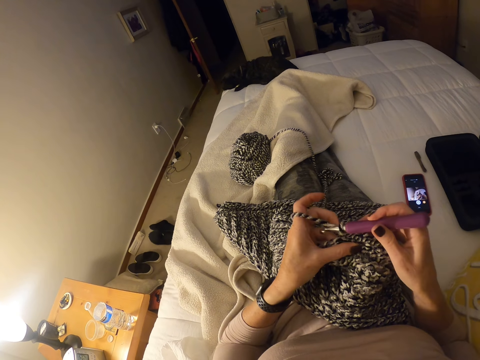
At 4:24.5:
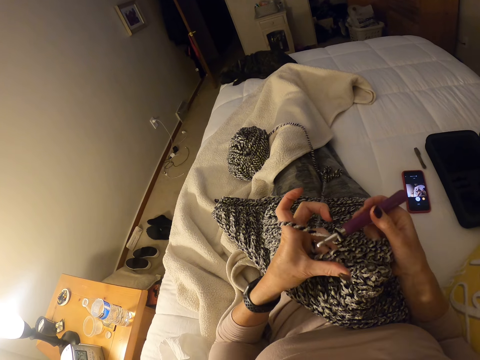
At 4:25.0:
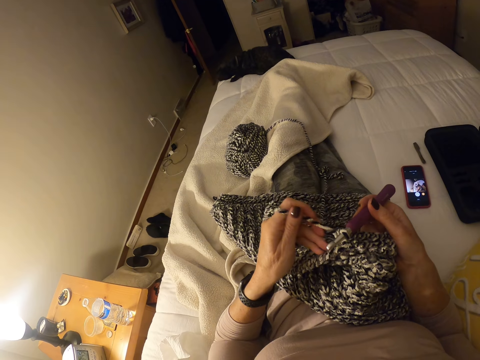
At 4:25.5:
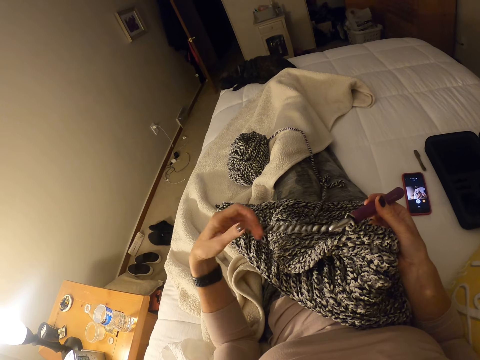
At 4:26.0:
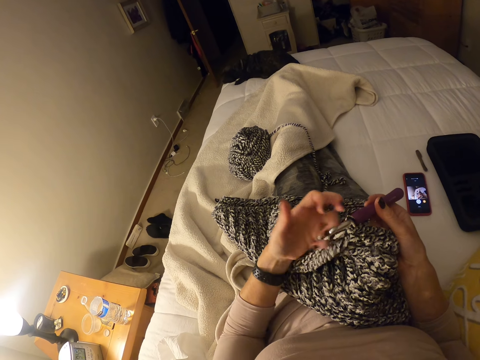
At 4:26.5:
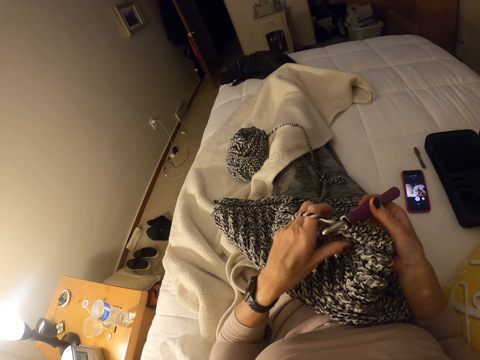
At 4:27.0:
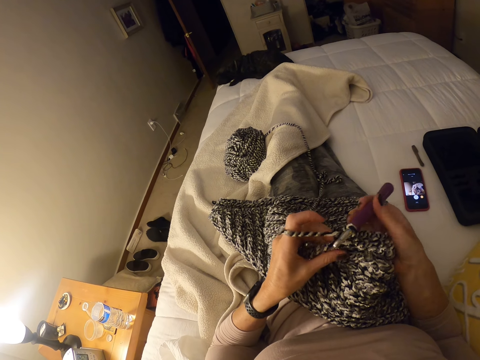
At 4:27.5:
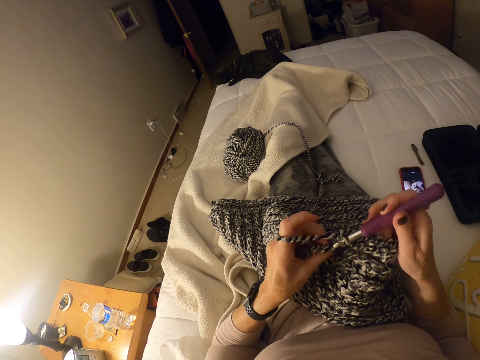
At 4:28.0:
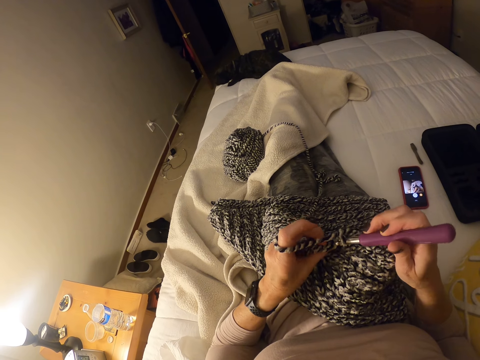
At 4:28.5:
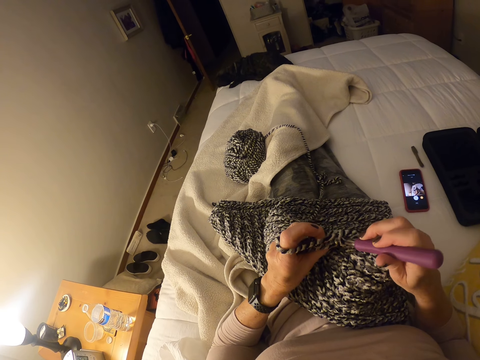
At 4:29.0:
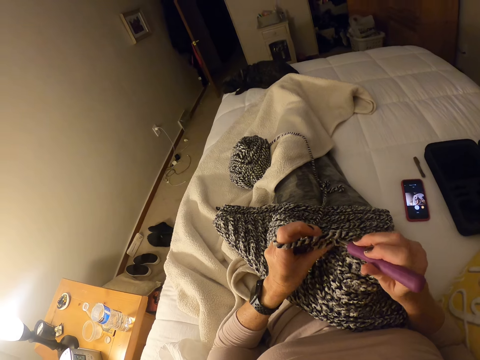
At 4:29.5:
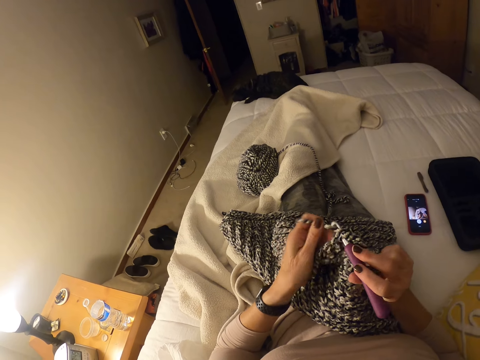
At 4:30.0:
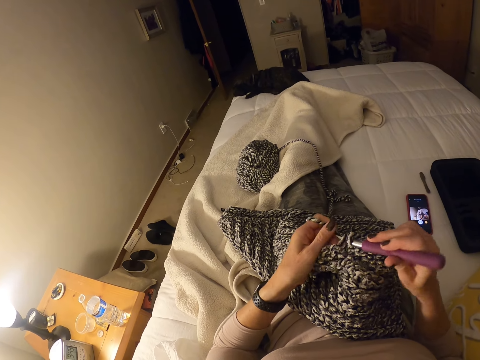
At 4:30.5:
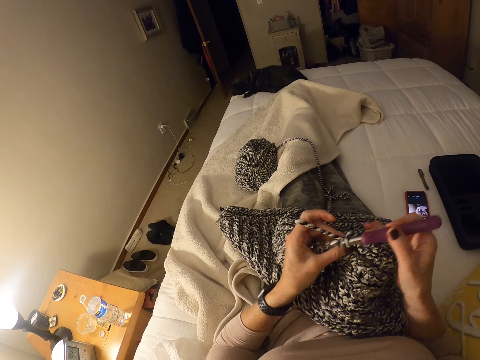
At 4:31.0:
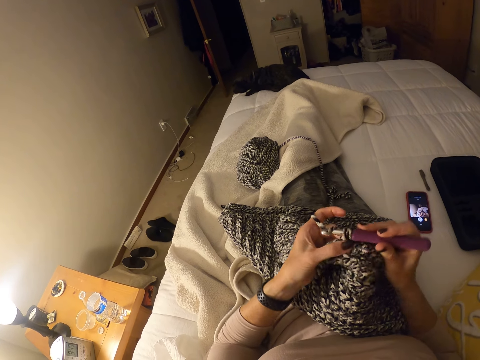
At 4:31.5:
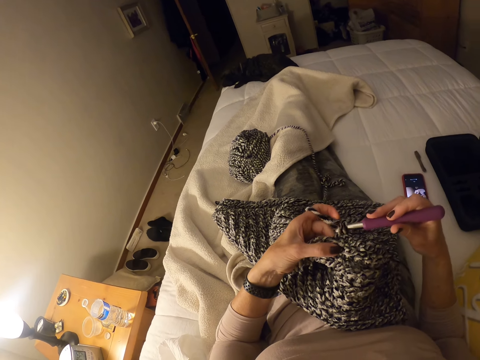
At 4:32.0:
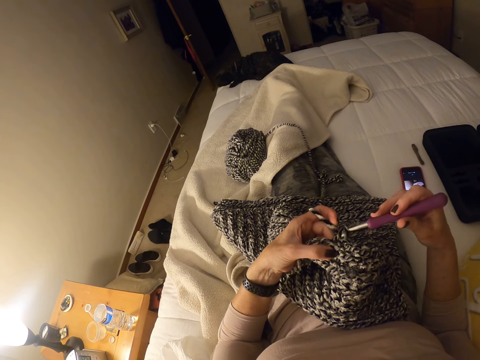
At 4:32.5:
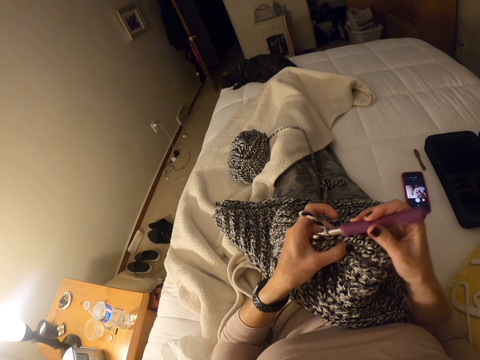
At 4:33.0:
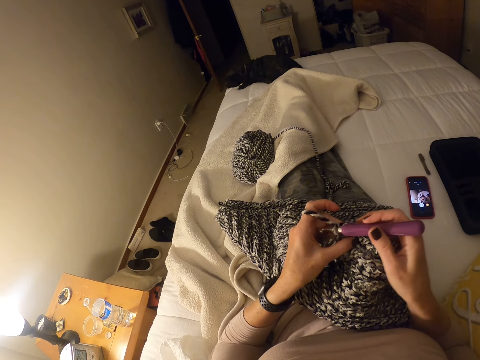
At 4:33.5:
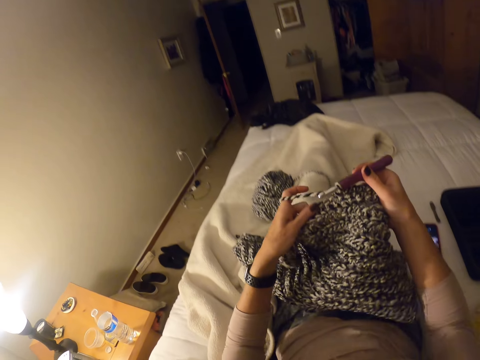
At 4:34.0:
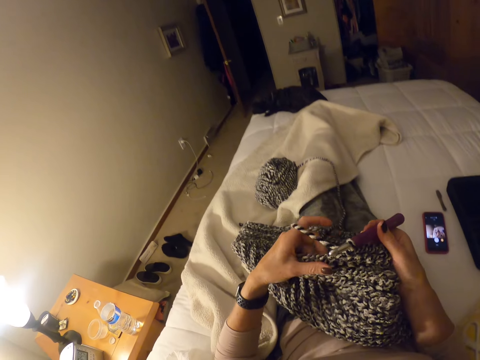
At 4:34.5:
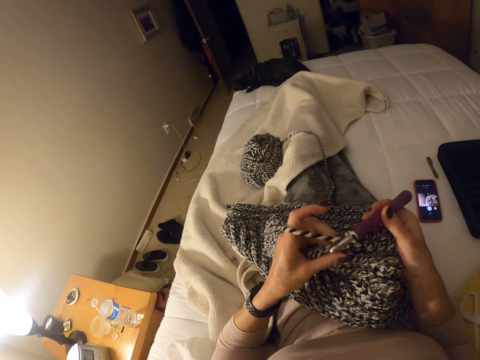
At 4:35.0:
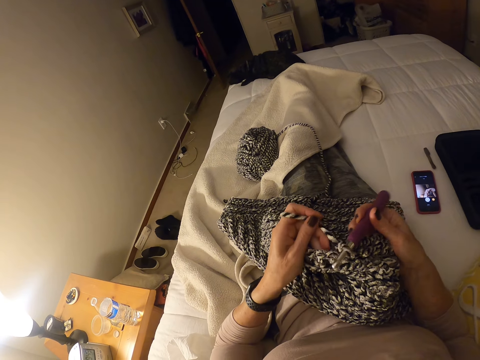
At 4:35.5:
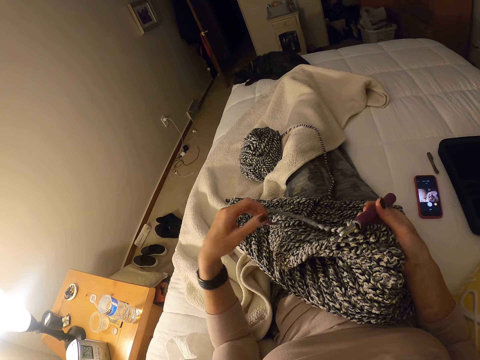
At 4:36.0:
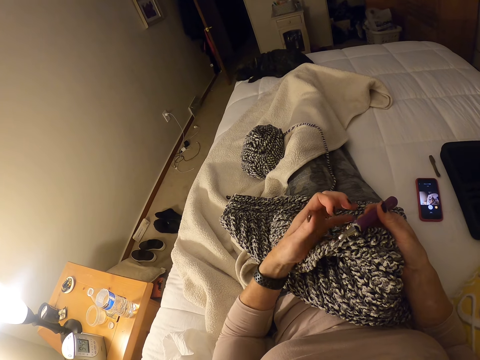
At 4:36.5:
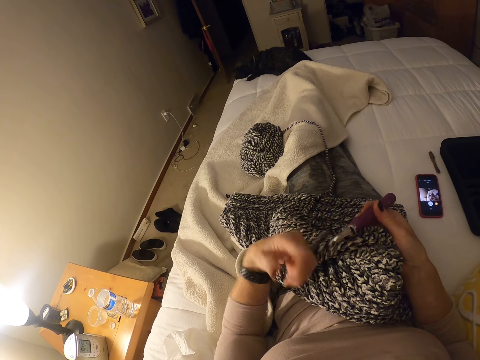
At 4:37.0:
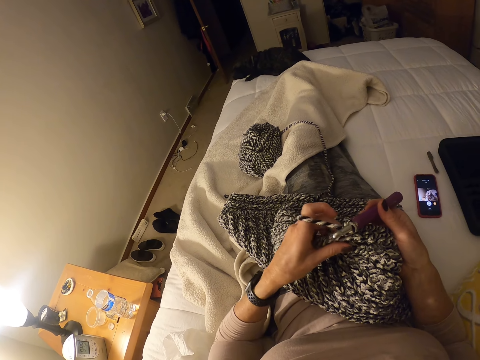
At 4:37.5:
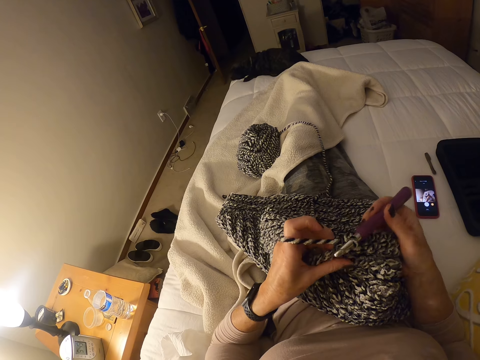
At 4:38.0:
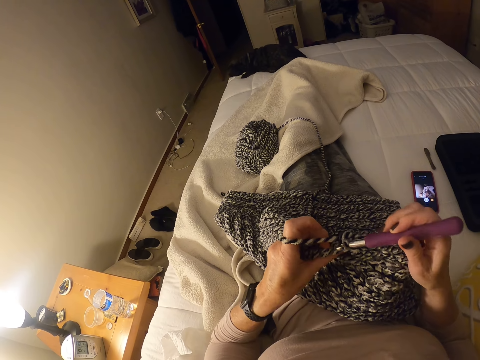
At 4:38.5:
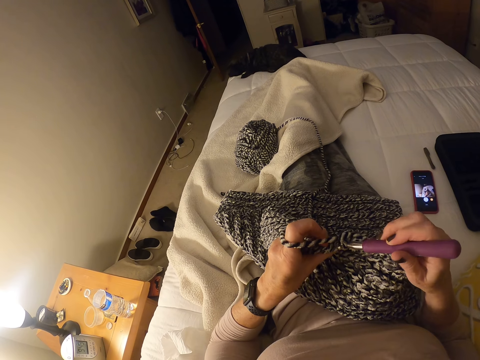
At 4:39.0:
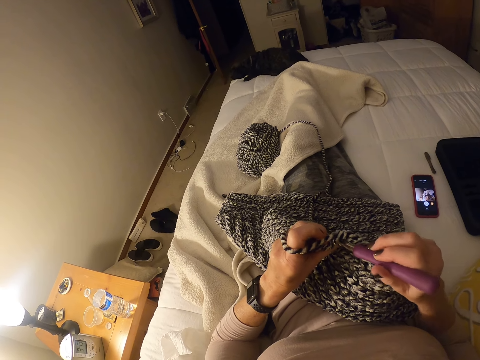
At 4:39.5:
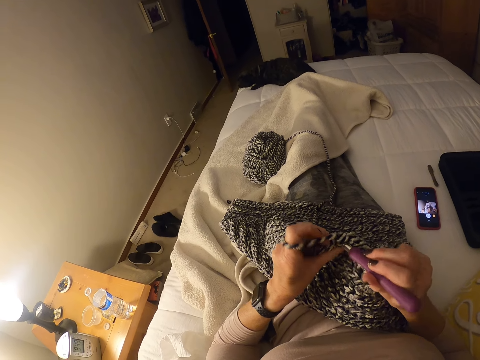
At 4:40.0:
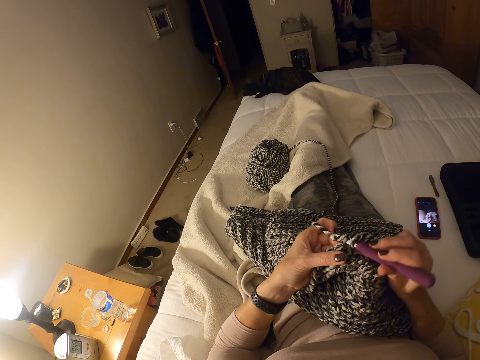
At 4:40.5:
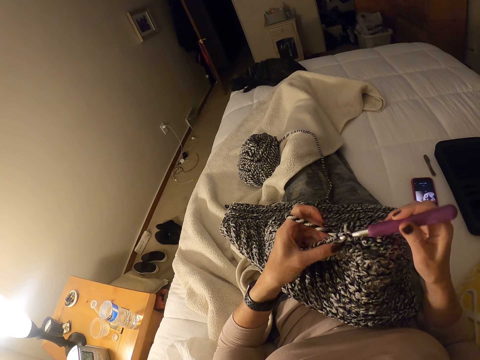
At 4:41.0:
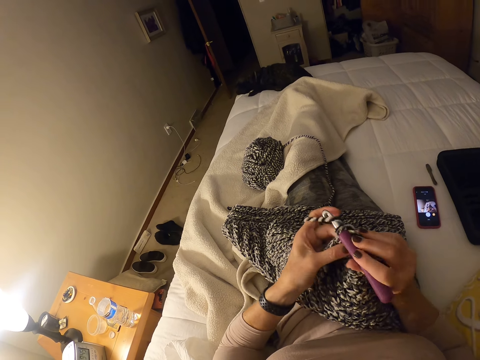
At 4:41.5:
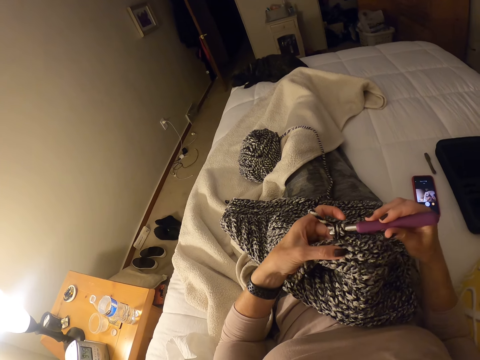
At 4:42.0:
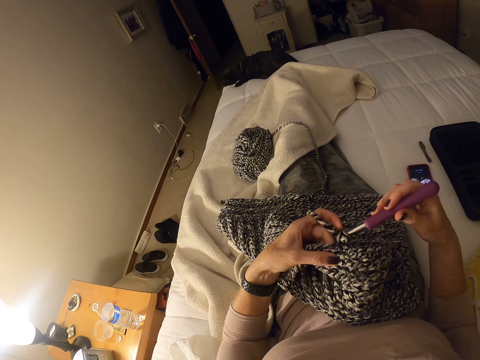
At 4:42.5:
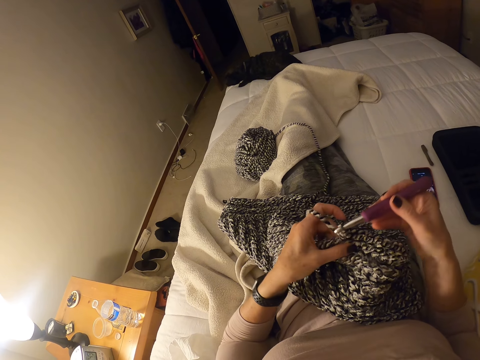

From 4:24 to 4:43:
The camera wearer holds the thread. He holds the sweater fabric. He knits the sweater fabric. He holds up the sweater fabric and holds down the sweater fabric on his lap. He holds the thread. He knits the sweater fabric.

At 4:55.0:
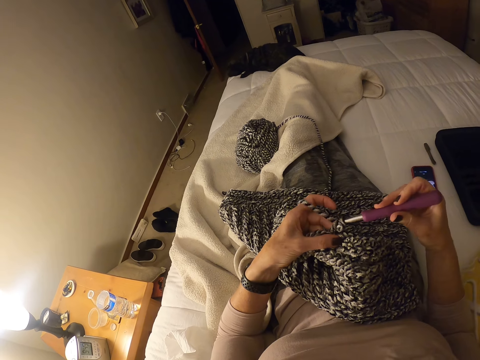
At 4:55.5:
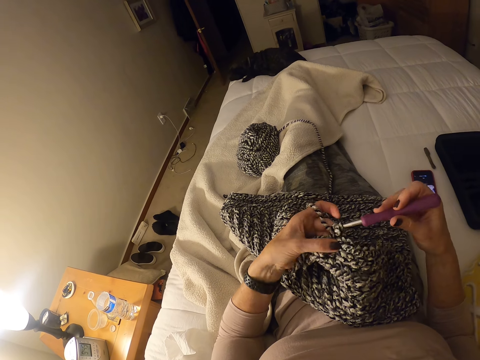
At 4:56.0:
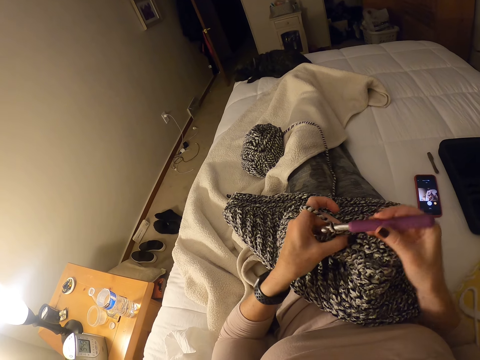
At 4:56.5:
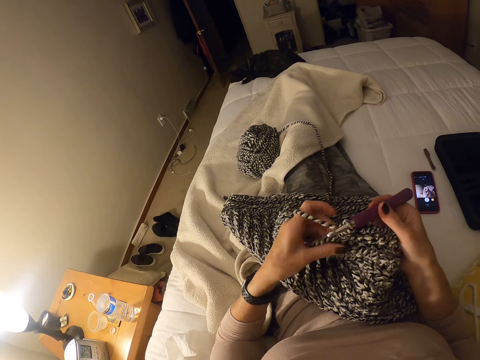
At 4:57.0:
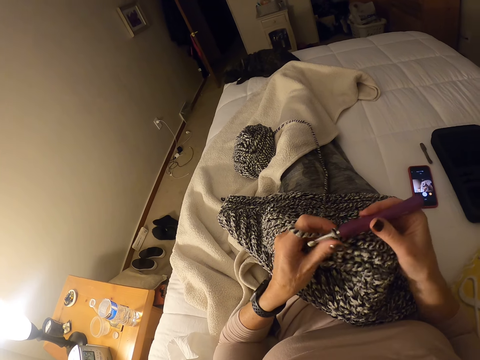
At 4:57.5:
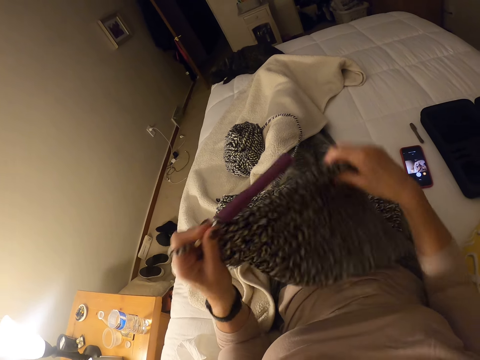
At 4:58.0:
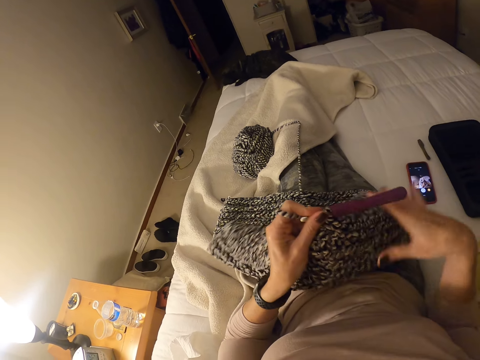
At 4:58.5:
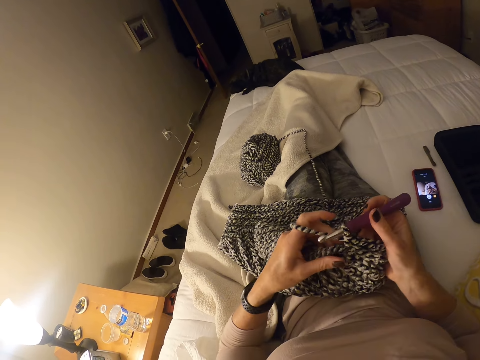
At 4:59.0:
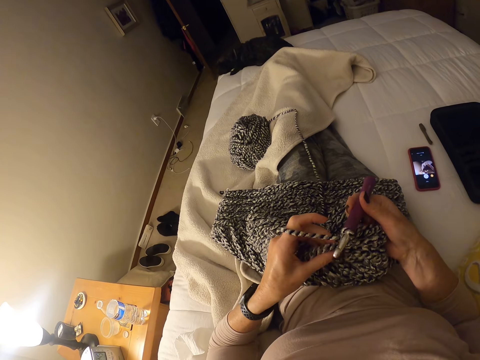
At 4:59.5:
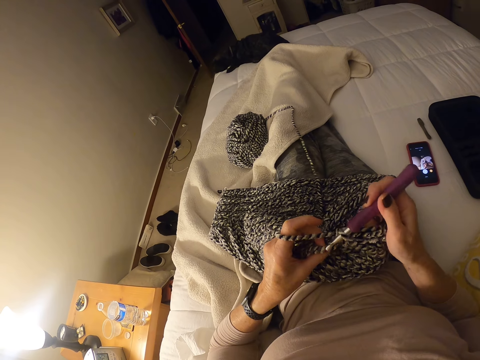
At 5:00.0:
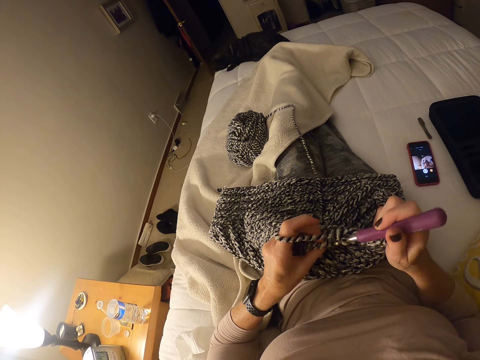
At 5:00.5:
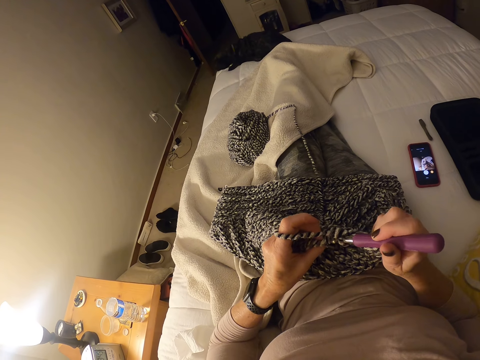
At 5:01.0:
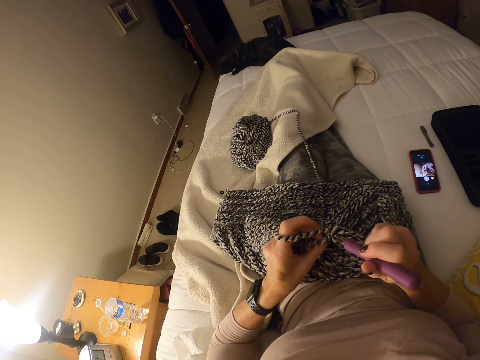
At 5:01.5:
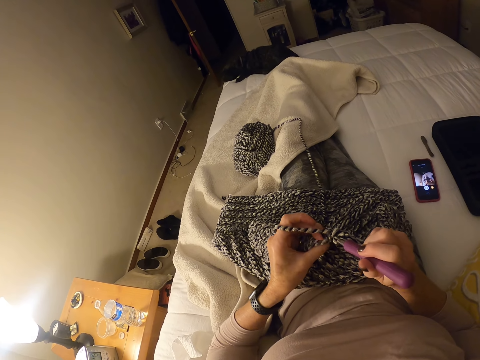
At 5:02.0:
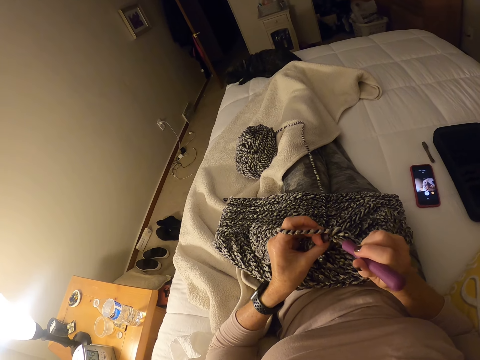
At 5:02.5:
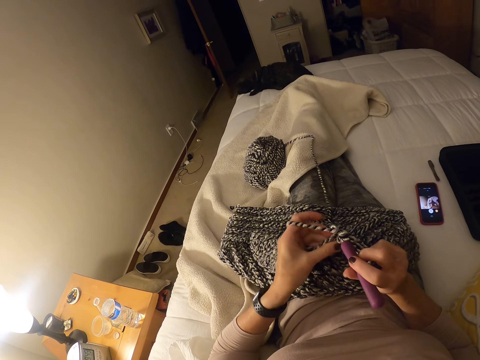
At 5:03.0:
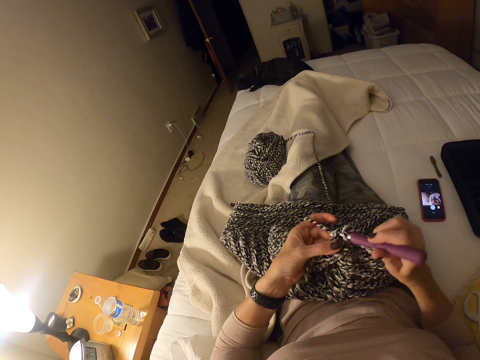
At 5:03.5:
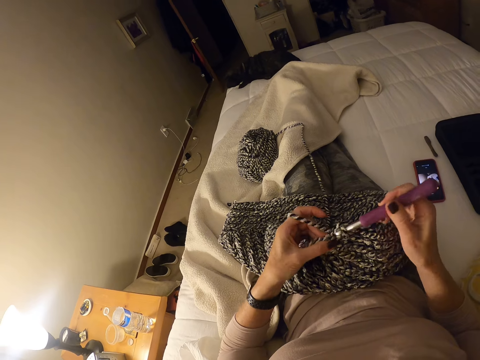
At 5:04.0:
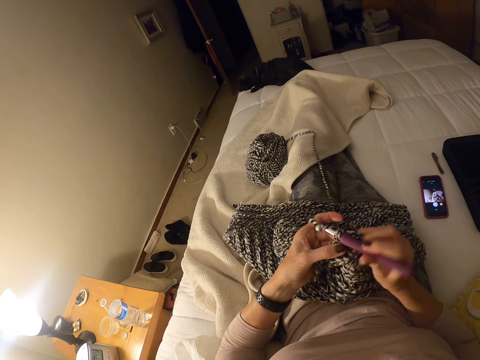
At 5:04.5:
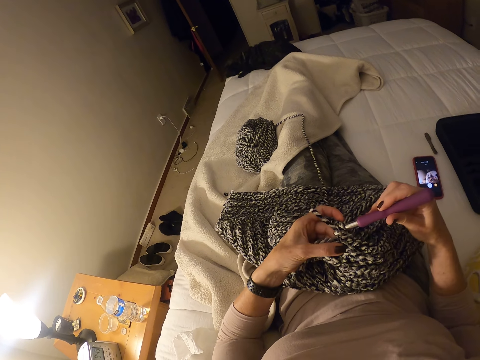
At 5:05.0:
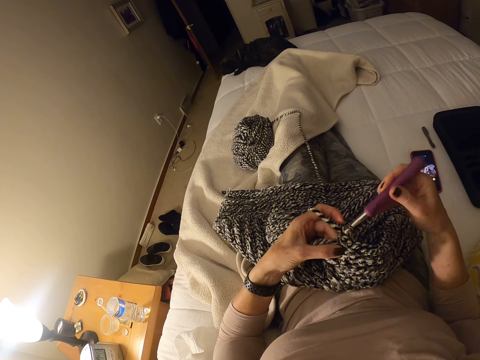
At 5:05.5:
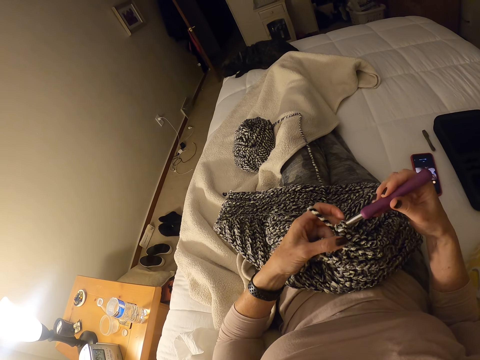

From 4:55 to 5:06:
The camera wearer stops knitting the fabric. They adjust the placement of the fabric. They stretch the crocheted material. They knit the fabric.
